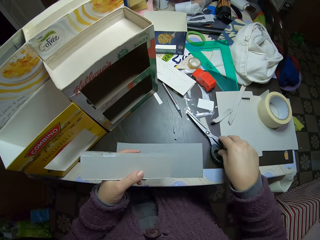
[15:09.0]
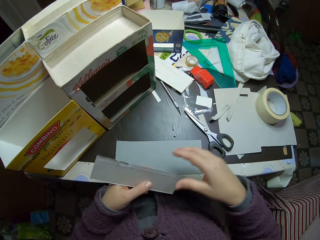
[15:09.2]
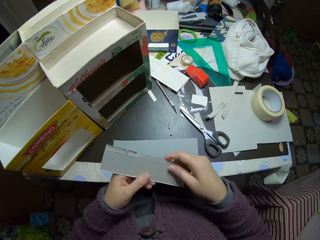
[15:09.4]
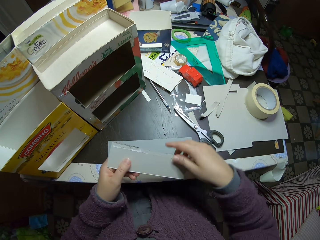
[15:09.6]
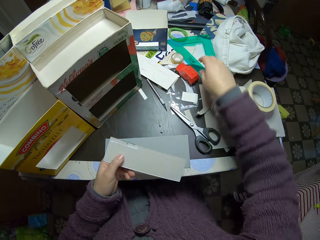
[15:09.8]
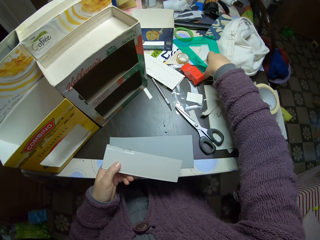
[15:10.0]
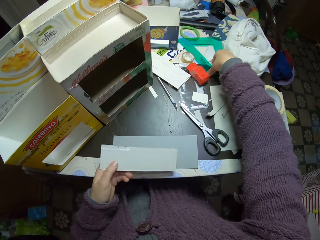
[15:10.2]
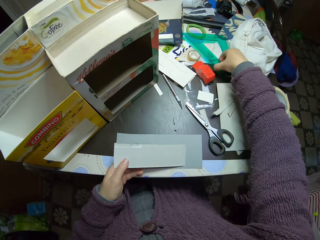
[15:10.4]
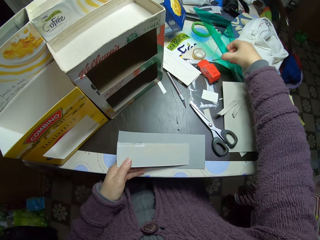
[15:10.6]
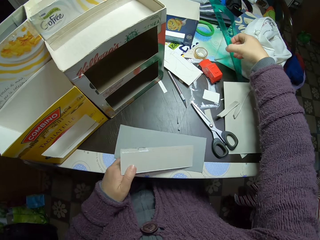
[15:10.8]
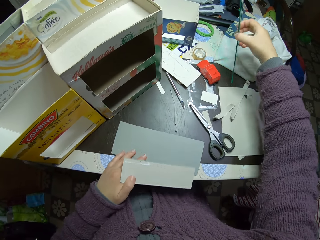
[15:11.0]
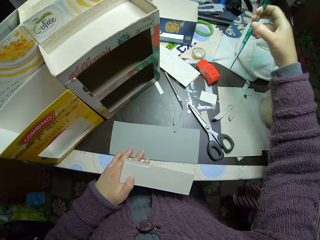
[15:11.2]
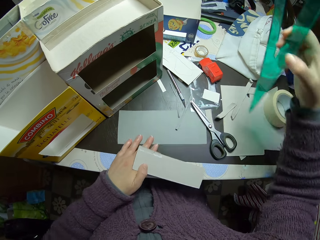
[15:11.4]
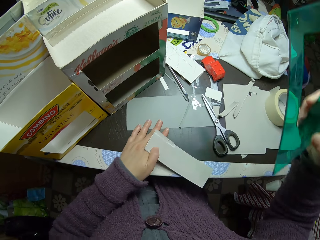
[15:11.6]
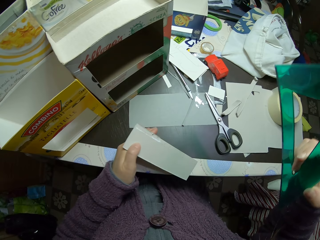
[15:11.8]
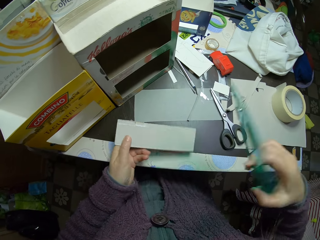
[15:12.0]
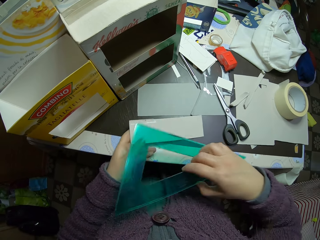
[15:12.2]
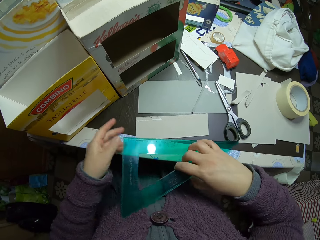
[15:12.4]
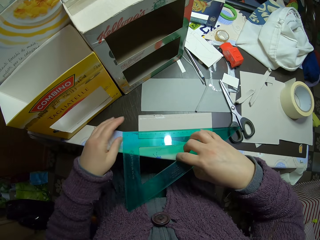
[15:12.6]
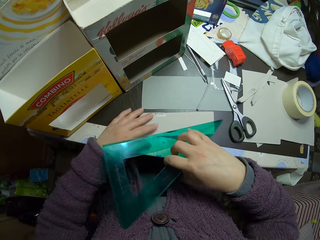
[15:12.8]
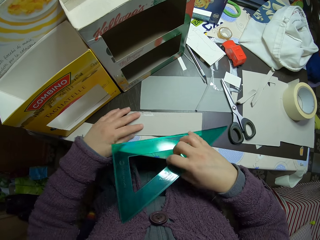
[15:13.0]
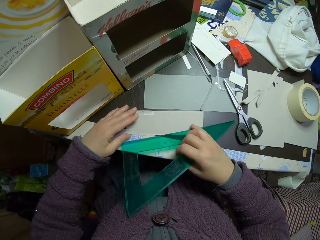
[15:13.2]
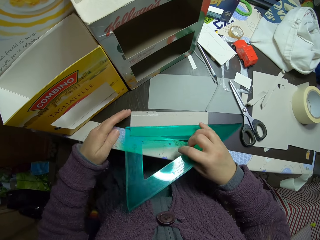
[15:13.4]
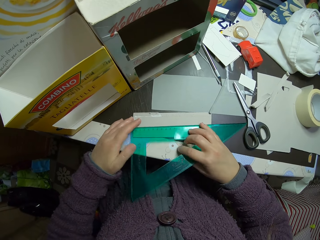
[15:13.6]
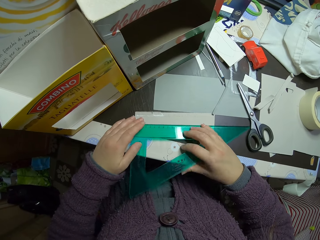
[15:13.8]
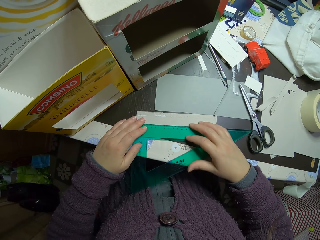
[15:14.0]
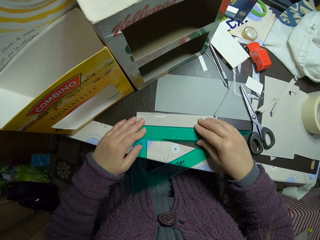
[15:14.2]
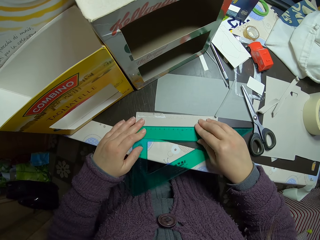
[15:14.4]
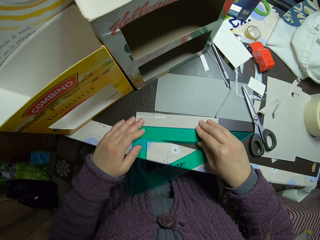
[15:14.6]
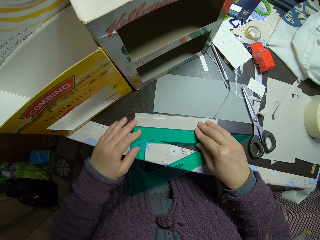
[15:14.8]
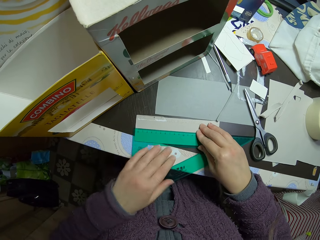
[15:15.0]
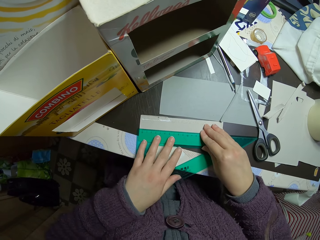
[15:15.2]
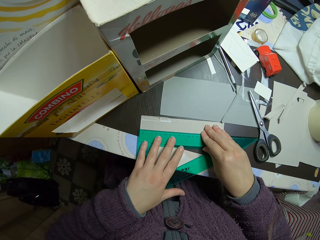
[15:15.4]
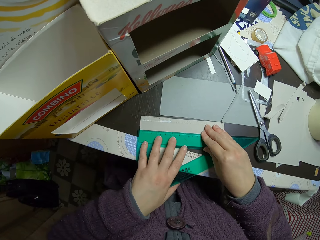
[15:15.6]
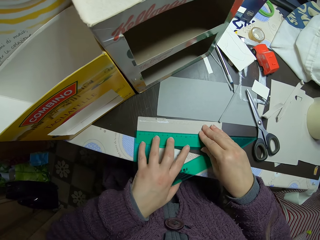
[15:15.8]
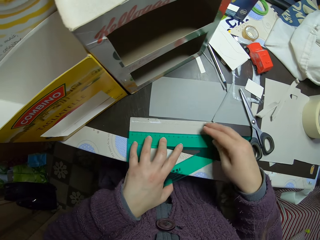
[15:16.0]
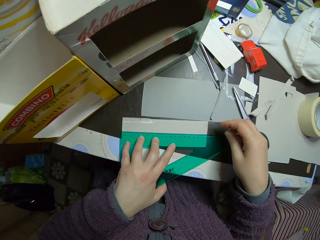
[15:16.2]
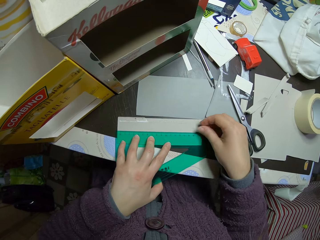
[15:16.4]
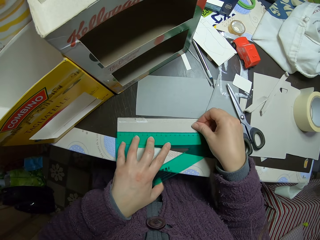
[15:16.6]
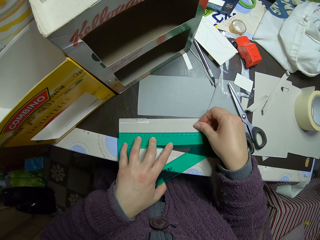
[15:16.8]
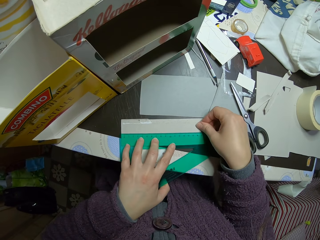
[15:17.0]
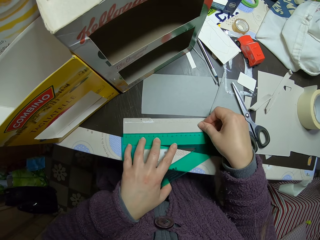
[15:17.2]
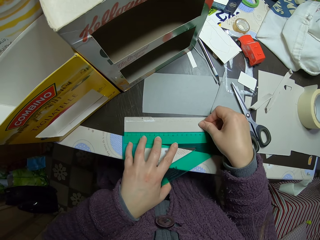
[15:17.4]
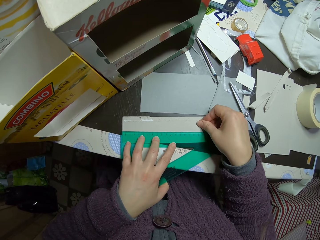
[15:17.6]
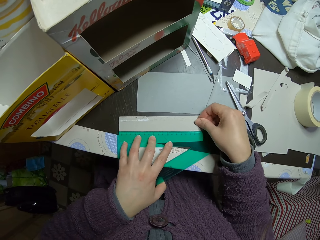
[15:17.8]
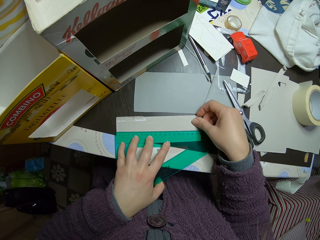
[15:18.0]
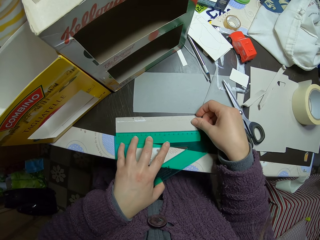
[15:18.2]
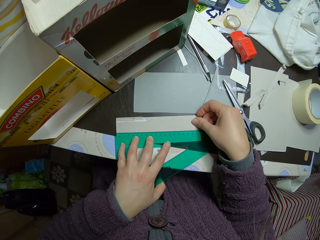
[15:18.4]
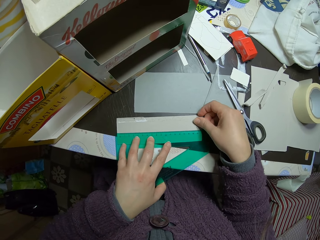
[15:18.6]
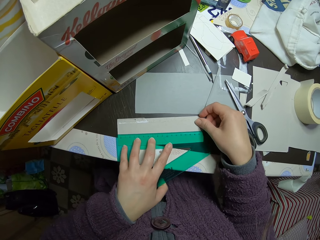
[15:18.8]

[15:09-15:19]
The camera wearer drops the scissors on the table. They move the piece of carton or paper. They examine the paper. They pick up a set square or triangular ruler from the table. They move the initial piece of paper on the table. They place the piece of carton on the table. They move the piece of carton. They measure the paper with the set square. They stare at the piece of carton. They place a hand on the piece of carton. They move the triangular ruler.

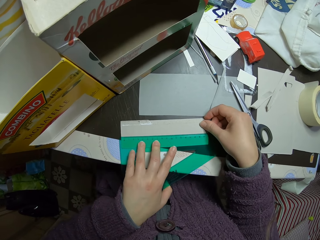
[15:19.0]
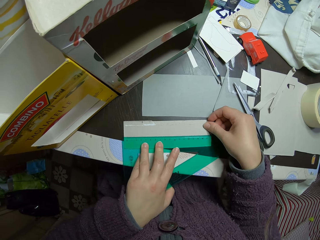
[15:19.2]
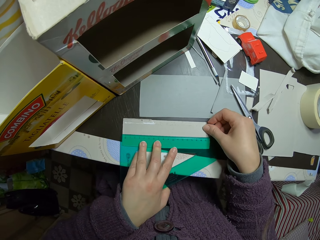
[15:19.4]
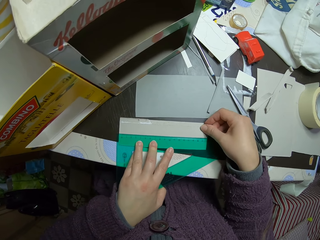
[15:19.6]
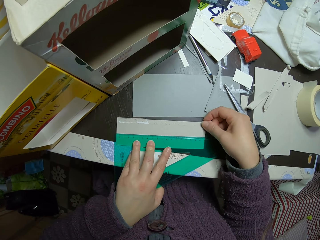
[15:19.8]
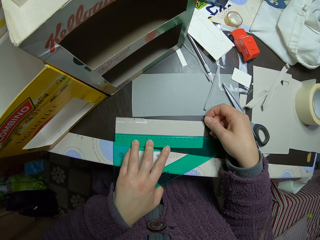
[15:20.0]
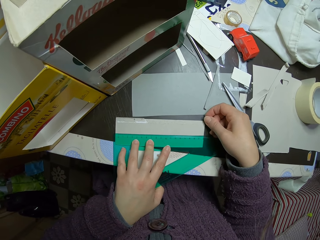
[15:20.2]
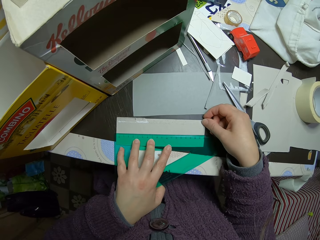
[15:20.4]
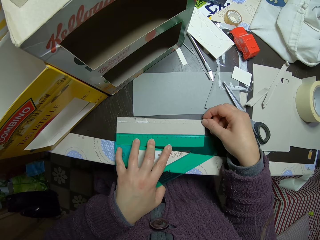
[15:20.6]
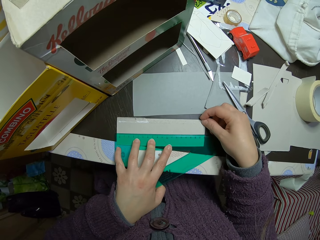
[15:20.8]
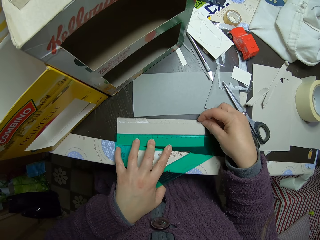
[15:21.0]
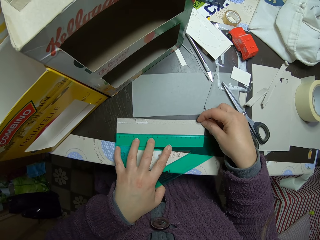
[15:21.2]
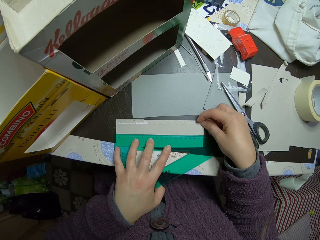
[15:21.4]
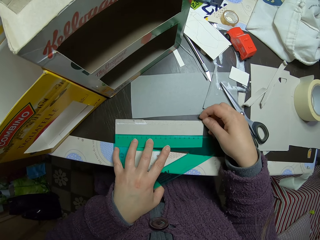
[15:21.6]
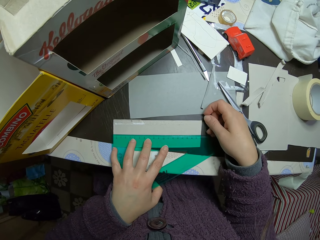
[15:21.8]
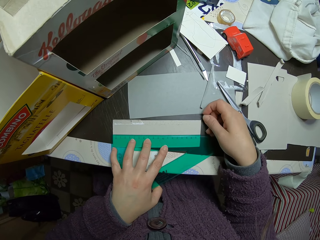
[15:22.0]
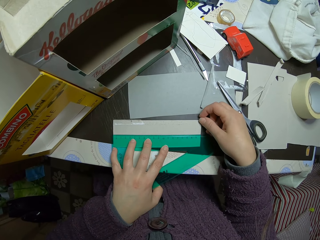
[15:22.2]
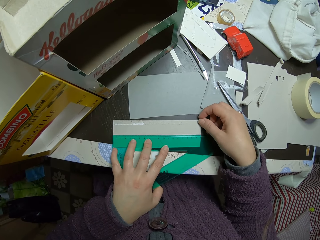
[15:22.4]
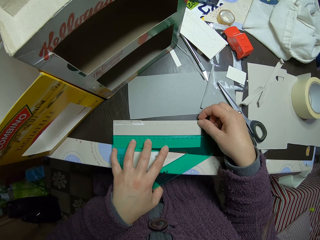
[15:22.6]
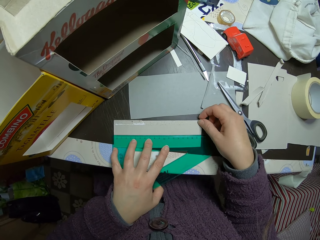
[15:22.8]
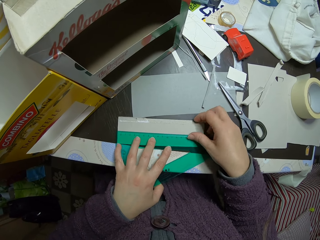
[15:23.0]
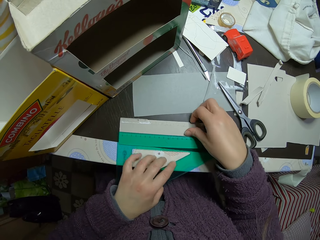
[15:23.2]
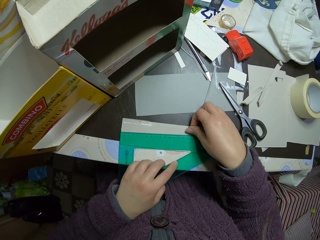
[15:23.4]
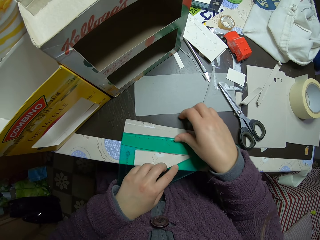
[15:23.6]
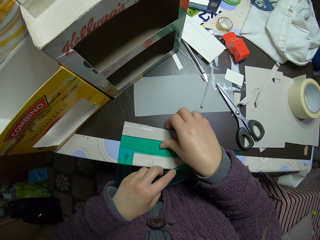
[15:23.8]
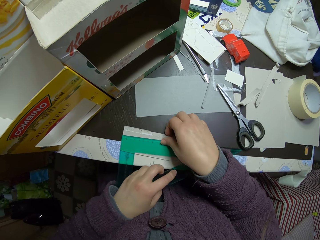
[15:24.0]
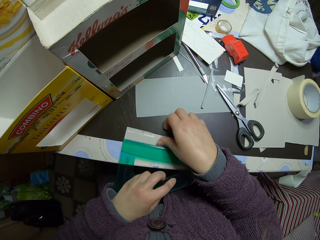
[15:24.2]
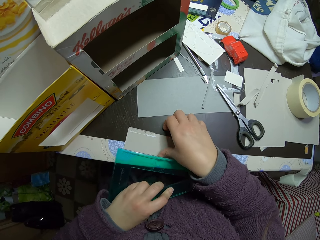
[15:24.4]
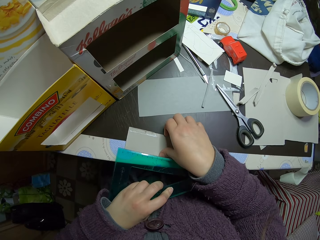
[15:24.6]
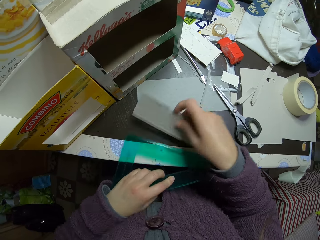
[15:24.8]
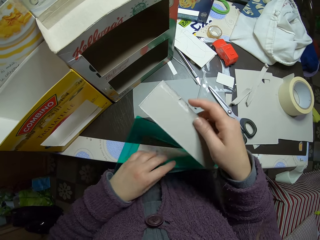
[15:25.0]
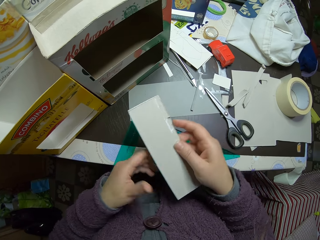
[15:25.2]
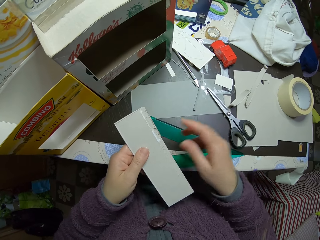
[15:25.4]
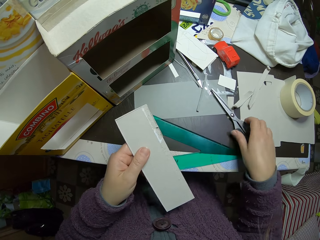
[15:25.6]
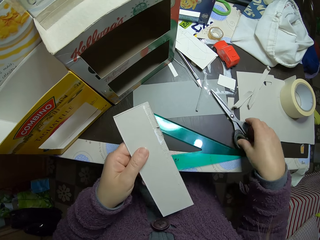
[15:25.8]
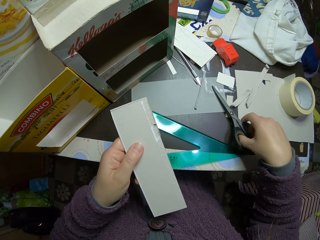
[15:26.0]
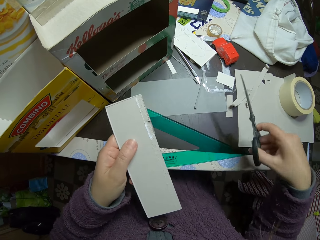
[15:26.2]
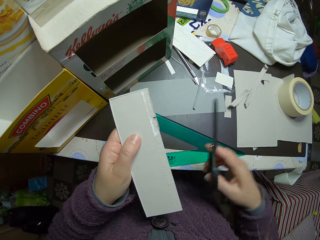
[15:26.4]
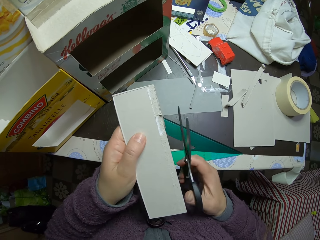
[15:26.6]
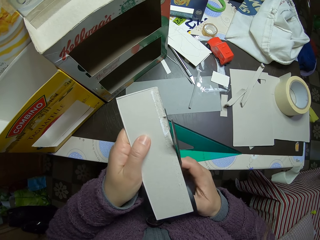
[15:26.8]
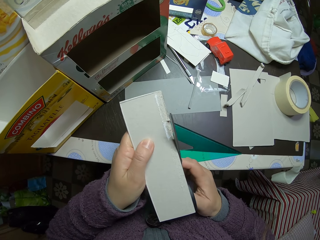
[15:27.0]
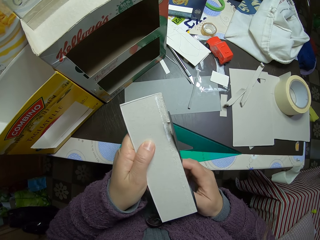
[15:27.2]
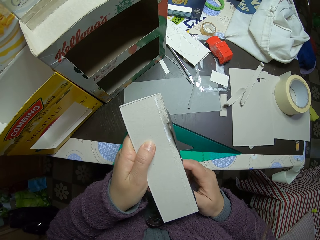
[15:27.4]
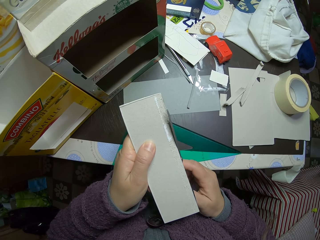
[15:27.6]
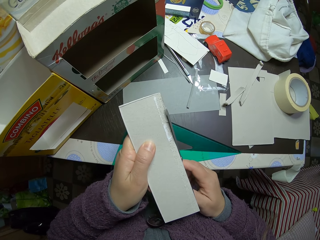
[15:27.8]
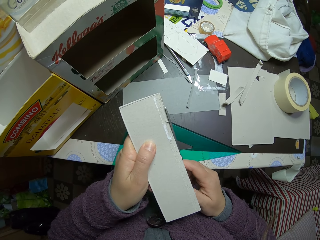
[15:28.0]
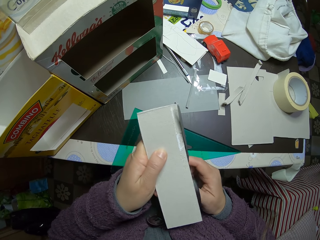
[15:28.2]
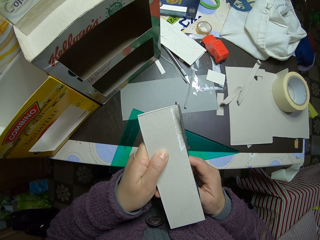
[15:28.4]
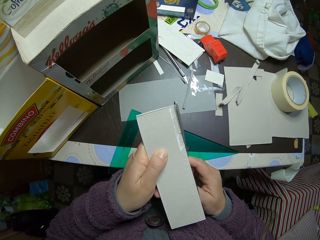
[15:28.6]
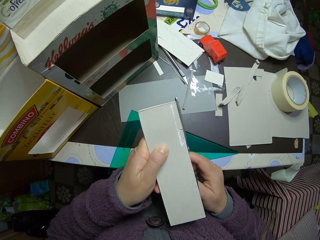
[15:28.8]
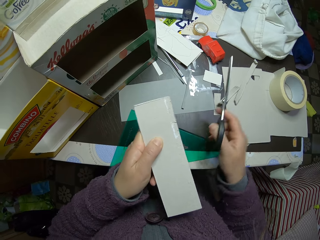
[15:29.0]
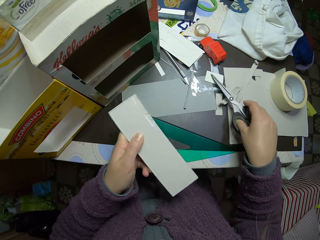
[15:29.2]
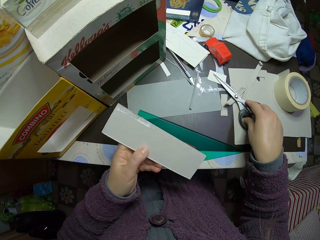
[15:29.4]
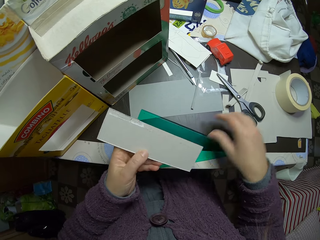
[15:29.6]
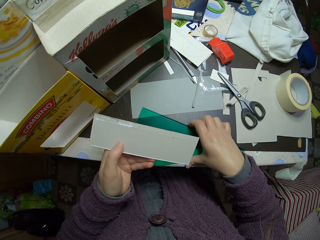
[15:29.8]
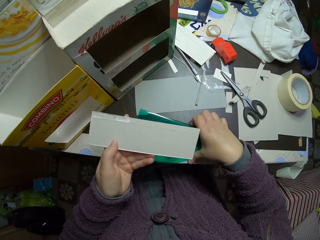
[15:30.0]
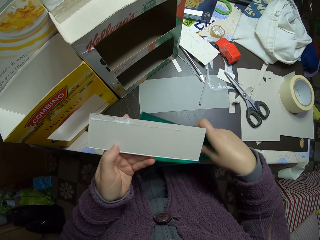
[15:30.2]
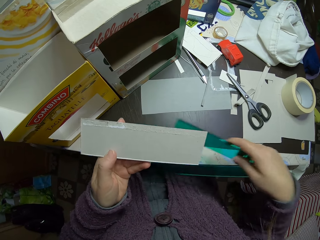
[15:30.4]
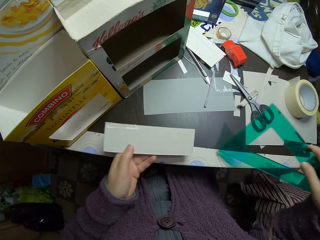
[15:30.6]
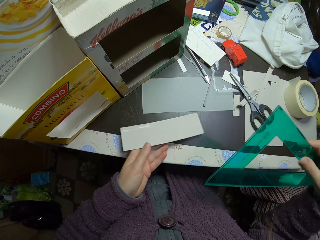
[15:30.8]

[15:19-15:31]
The camera wearer moves the hands. They move the triangular ruler or set square and the piece of carton or paper. They lift the triangular ruler. They pick up the piece of paper that was dropped. They place the triangular ruler on the table. They pass the piece of carton to the left hand. They pick up the scissors from the table. They trim the paper with the scissors. They place the scissors on the table. They turn the piece of carton. They pick up the set square from the table.
